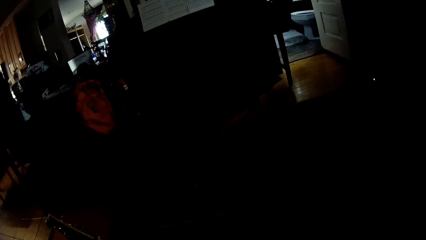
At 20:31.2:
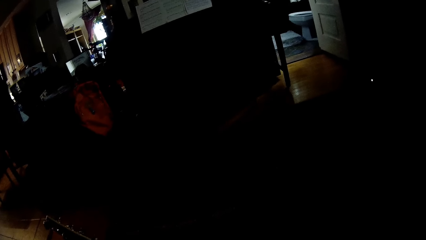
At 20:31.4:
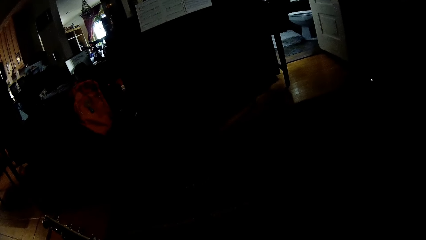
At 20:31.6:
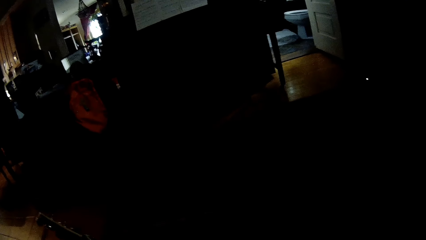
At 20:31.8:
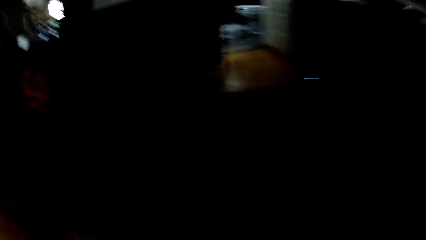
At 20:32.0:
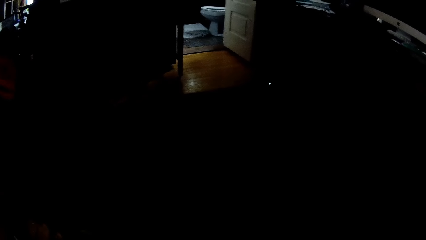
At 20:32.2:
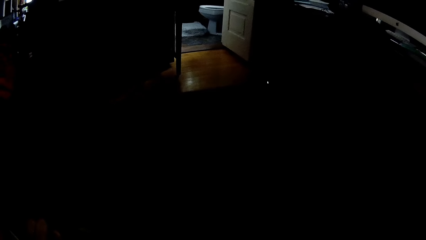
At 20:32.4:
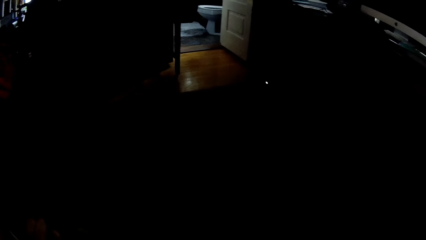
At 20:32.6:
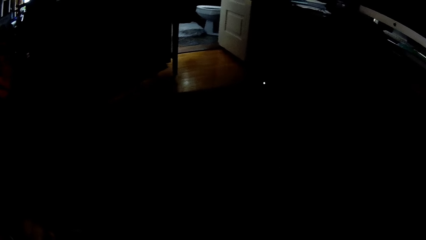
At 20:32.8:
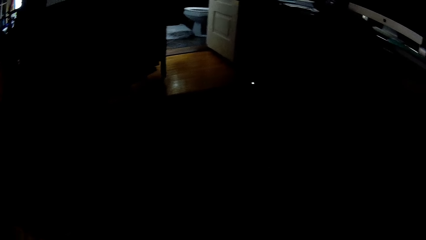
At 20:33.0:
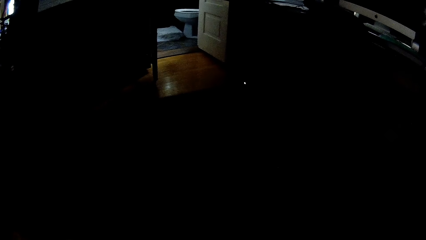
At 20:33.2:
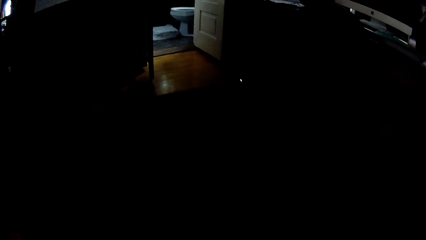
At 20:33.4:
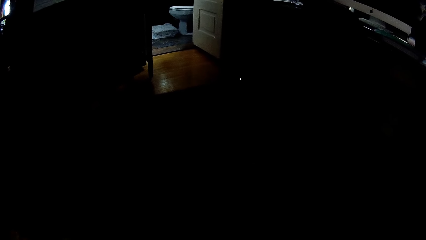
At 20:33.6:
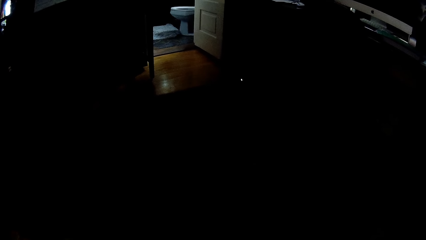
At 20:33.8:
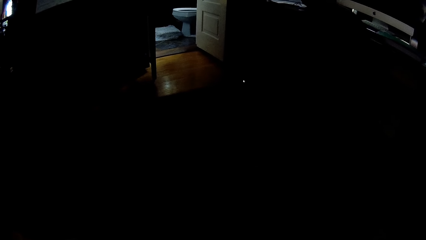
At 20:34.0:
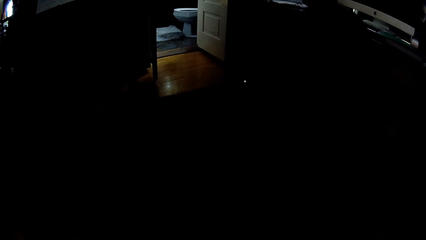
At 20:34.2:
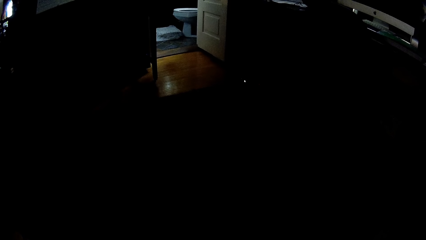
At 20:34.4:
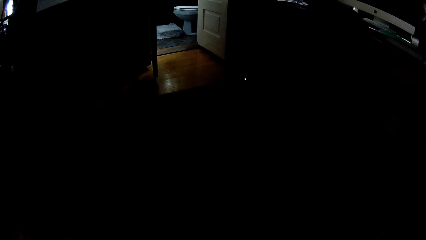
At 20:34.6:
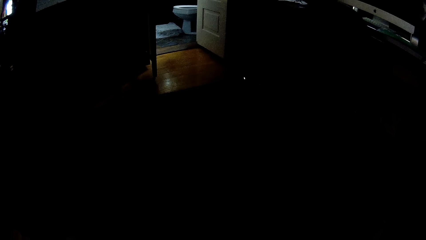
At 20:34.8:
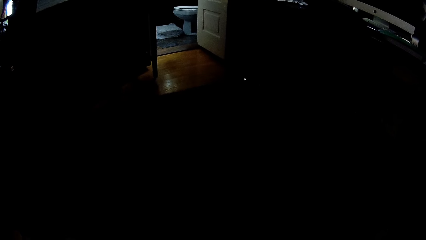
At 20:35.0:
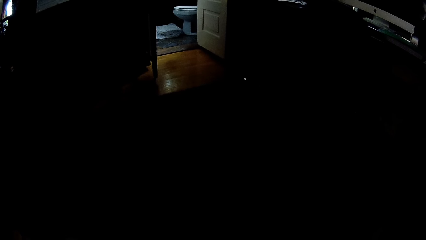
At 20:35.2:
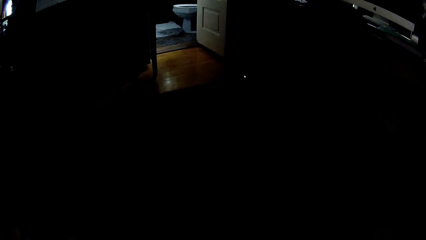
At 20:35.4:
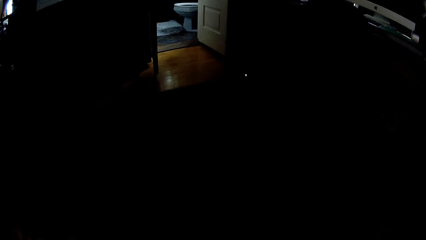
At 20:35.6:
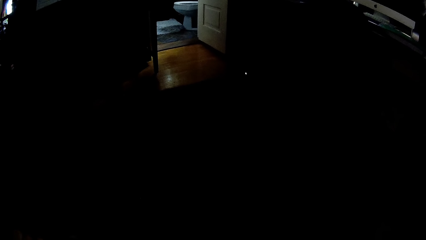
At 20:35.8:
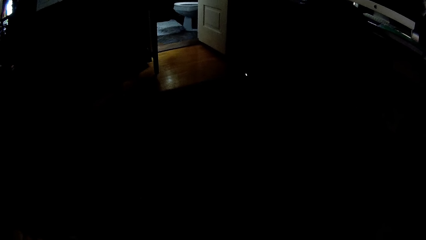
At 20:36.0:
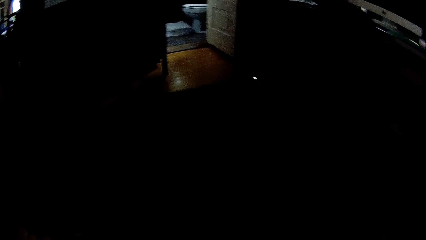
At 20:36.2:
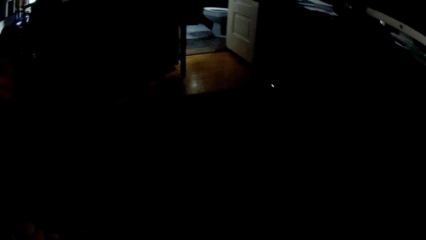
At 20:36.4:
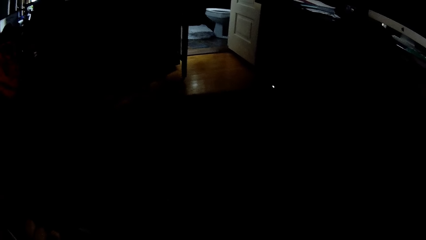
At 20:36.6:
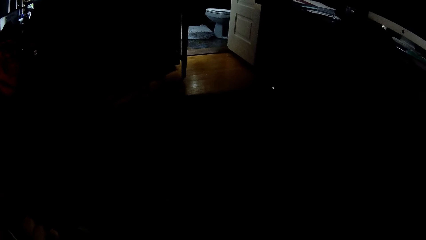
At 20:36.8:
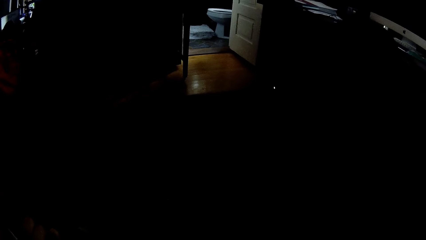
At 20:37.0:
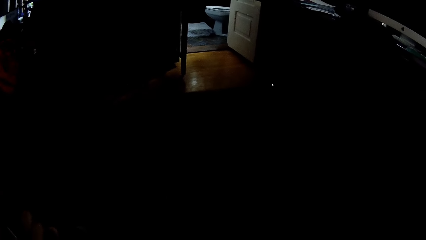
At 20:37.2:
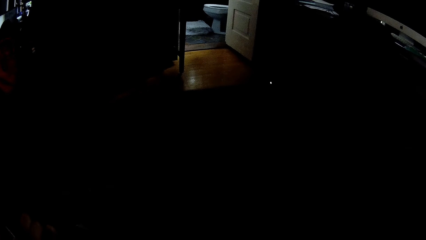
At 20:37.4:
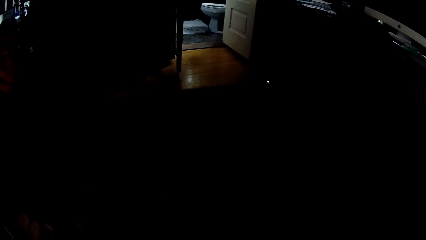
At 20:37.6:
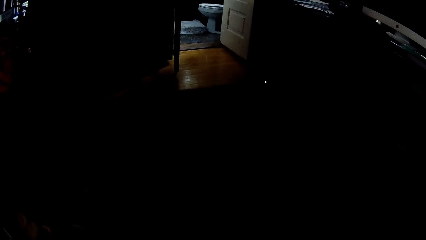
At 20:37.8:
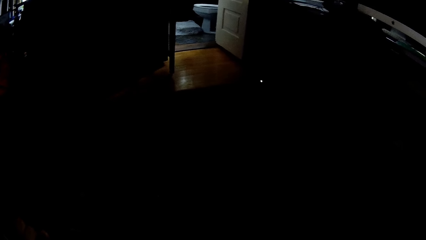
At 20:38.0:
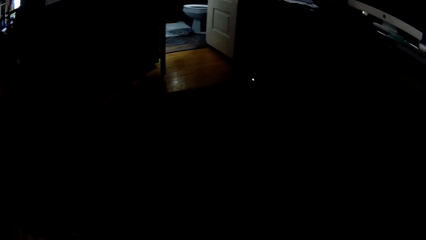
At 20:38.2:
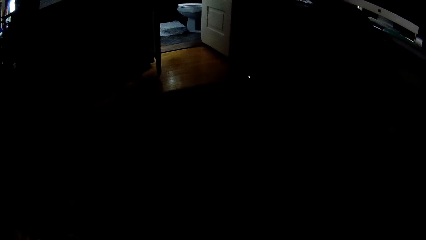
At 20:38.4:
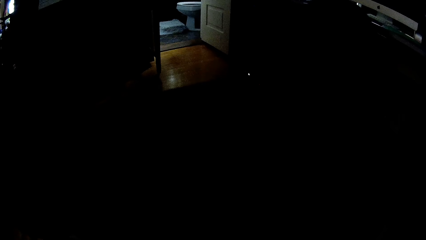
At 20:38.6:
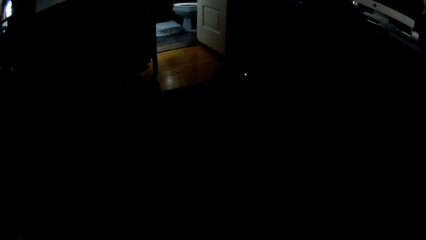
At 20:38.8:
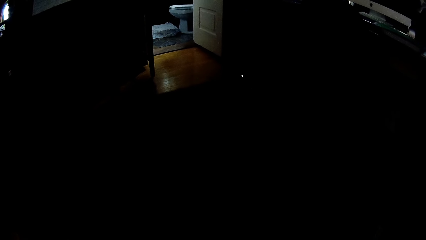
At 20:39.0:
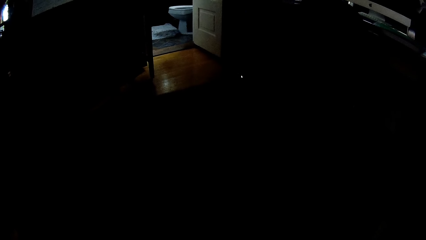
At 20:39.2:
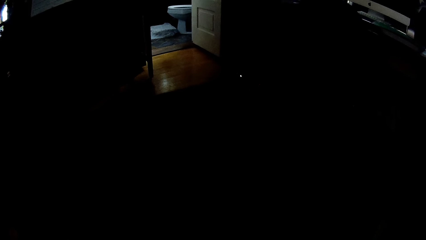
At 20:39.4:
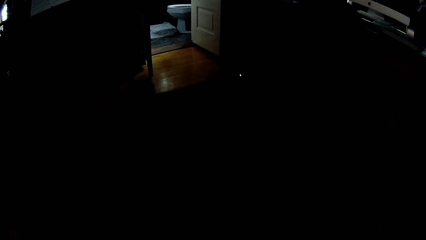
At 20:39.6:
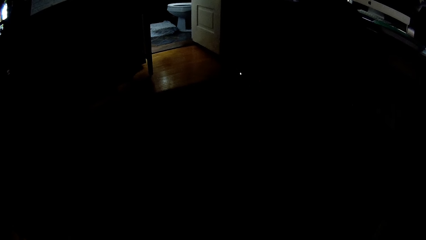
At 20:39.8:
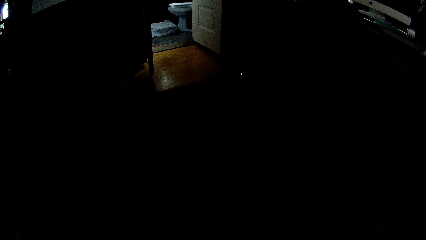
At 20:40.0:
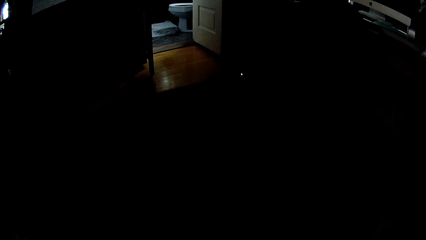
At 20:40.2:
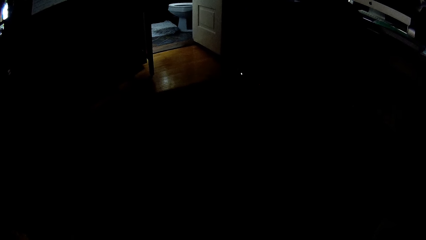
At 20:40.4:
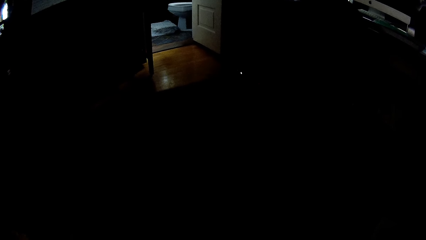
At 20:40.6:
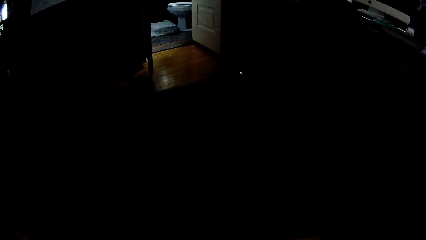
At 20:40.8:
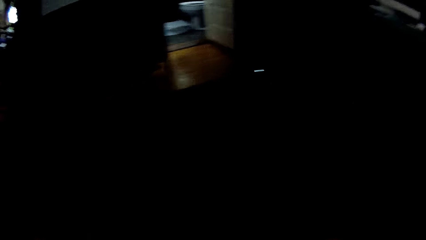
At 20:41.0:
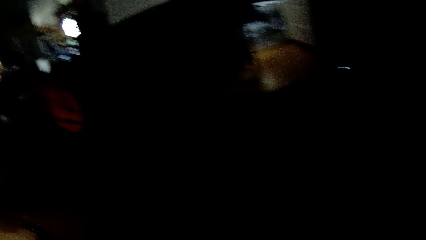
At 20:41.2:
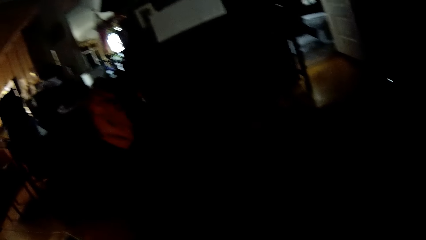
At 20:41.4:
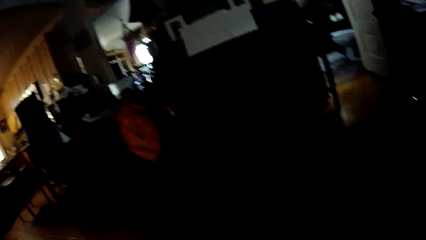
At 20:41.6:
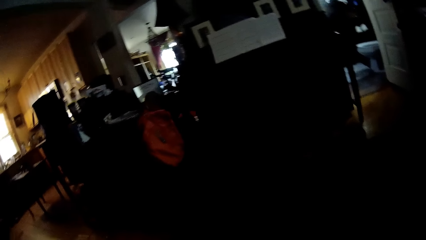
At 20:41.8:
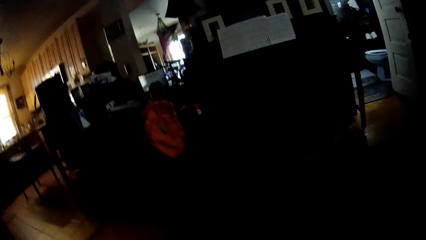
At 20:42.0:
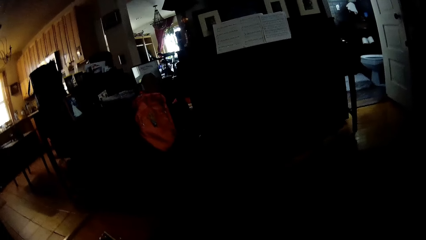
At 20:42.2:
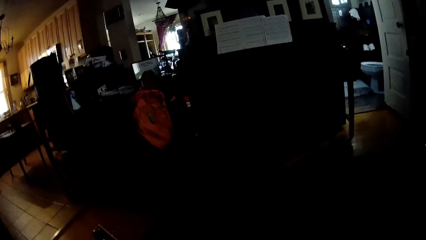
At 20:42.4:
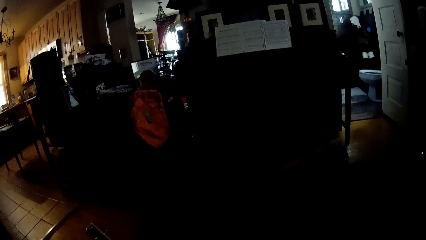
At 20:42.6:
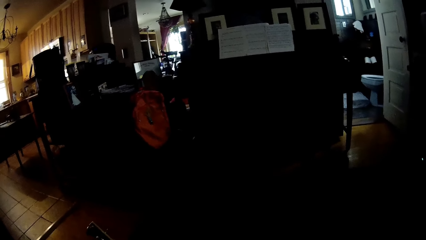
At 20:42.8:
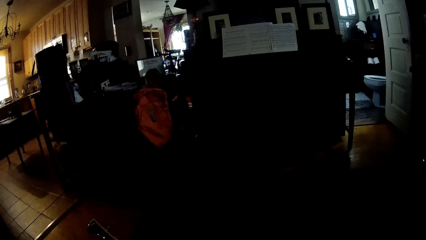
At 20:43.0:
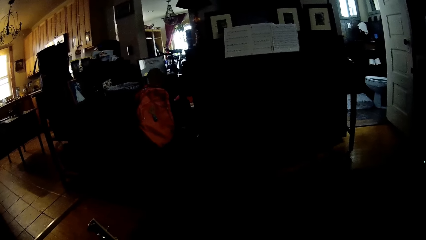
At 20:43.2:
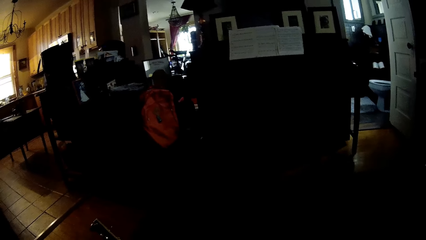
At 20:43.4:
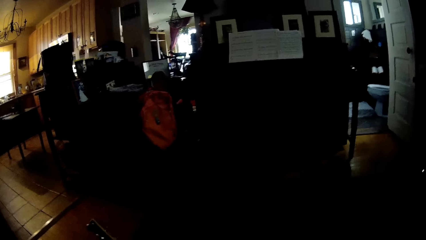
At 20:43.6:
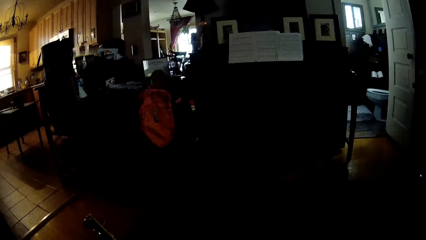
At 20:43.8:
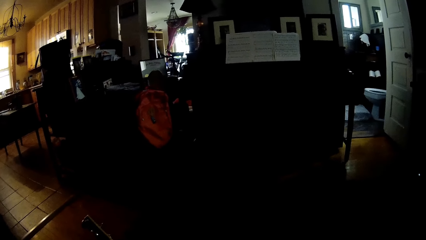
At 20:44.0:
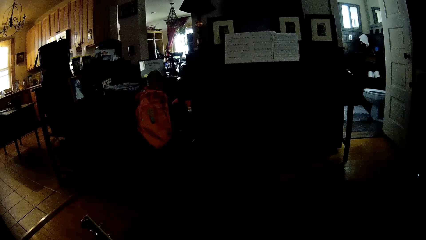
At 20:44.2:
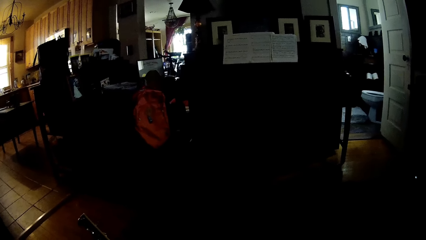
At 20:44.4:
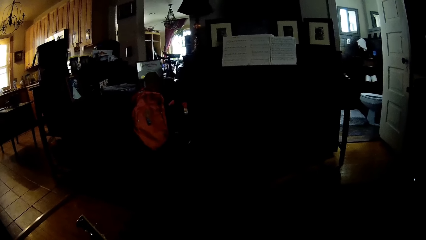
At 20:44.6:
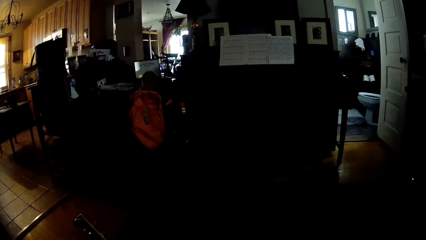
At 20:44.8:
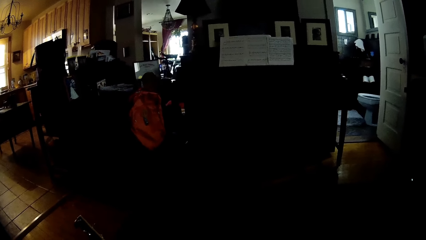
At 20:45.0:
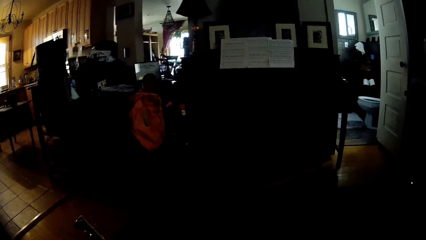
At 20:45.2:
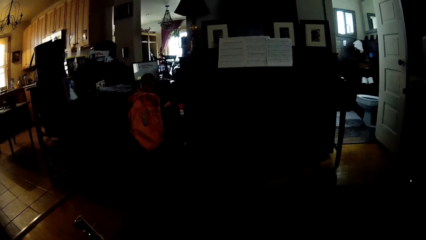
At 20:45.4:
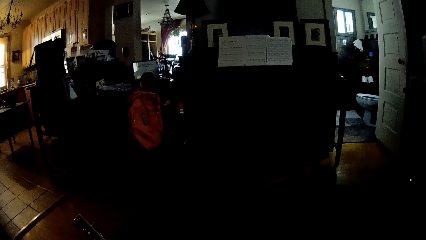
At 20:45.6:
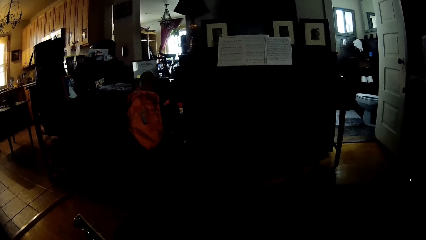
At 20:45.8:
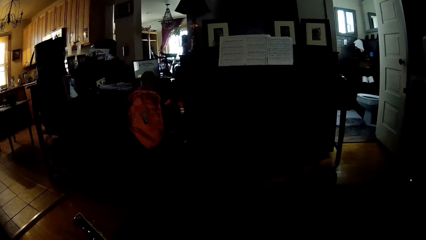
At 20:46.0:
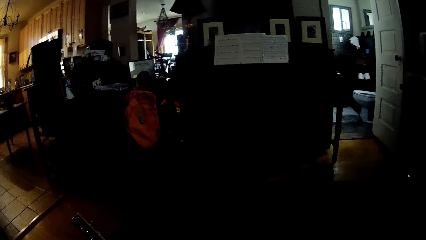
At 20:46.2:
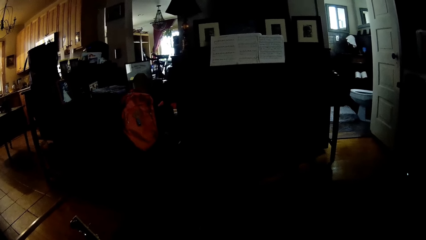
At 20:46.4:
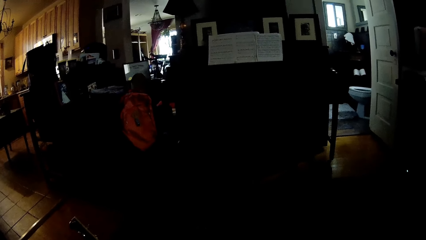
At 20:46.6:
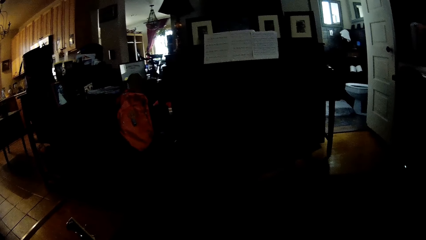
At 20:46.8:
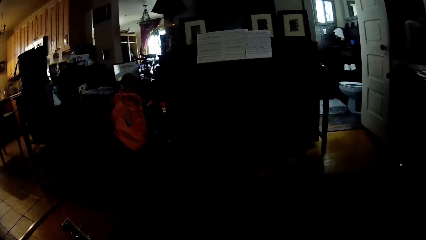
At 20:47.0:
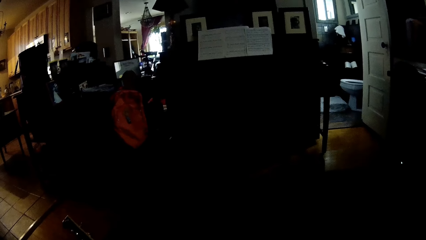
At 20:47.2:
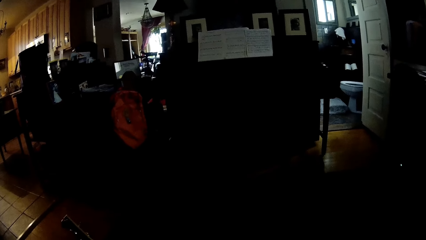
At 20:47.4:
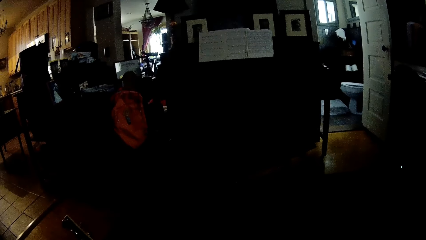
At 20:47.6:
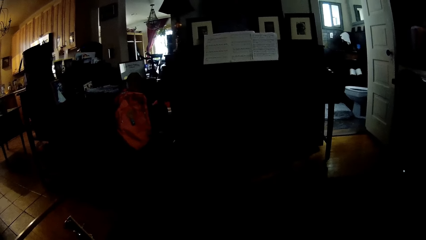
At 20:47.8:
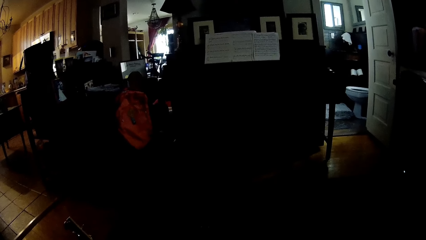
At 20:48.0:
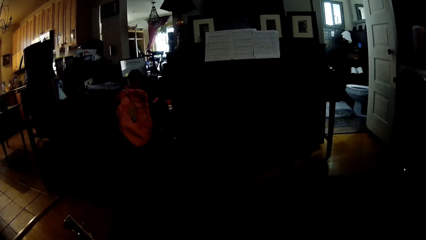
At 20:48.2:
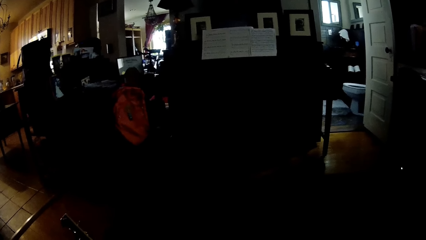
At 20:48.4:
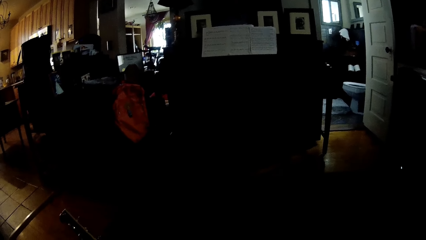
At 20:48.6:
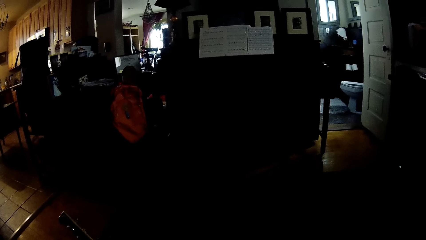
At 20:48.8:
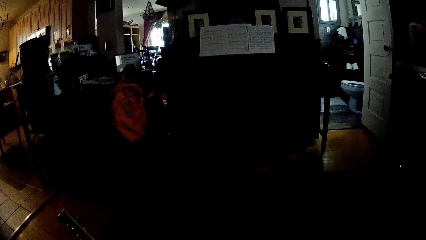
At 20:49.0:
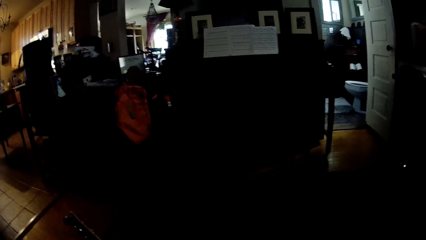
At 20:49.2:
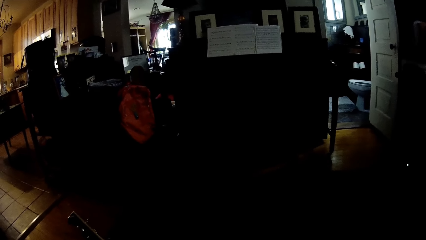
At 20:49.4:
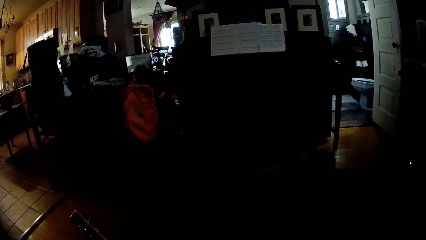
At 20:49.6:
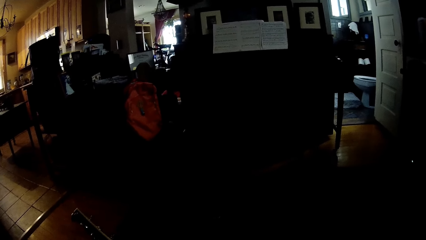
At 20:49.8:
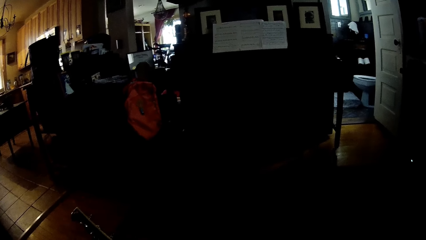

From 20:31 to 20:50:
The camera wearer looks around the house. They stare at a person. They stare inside the house. They look around the house. They stare at the person.
